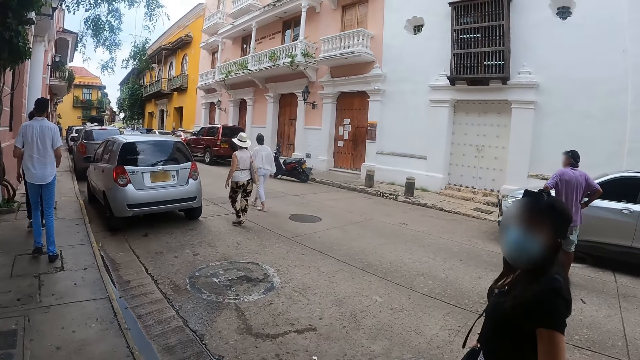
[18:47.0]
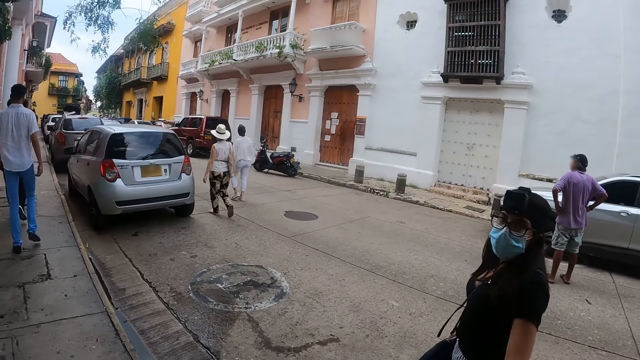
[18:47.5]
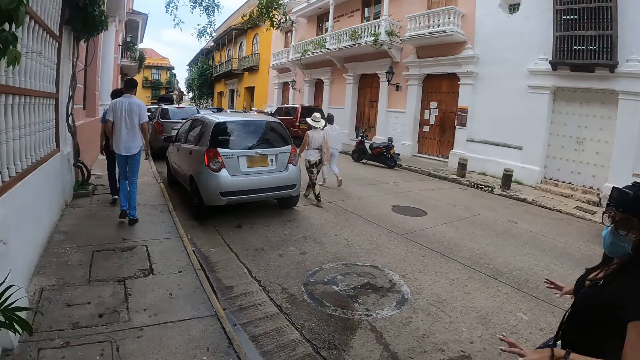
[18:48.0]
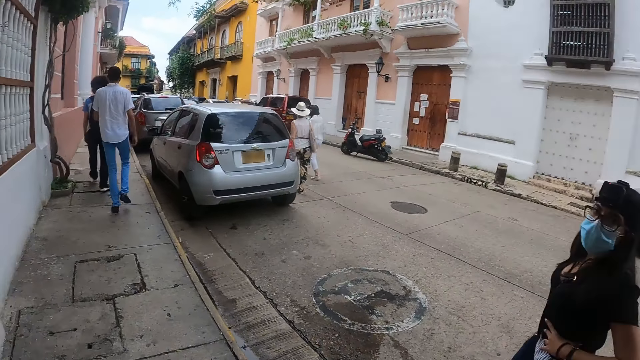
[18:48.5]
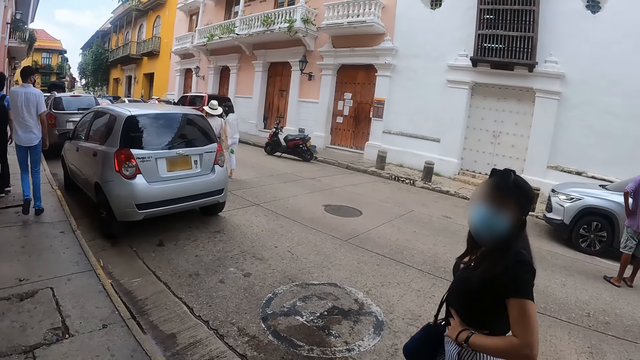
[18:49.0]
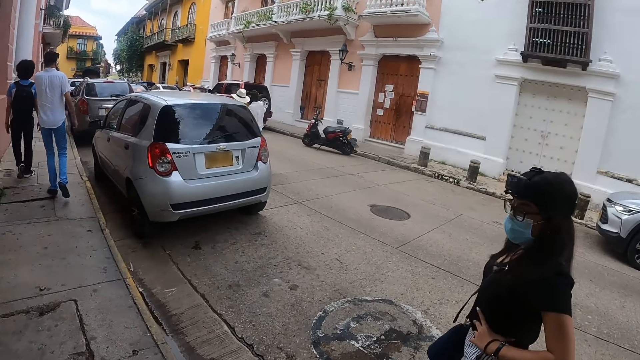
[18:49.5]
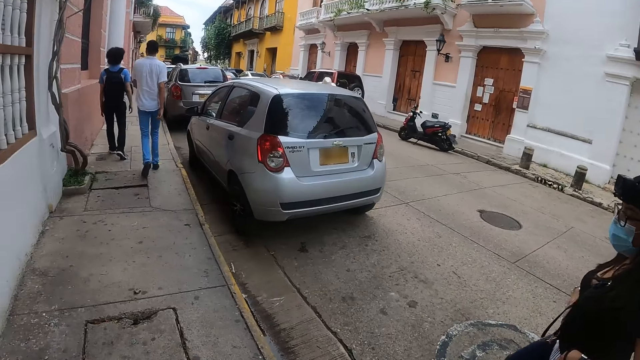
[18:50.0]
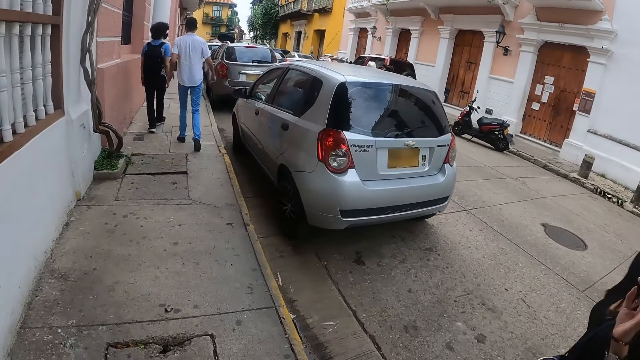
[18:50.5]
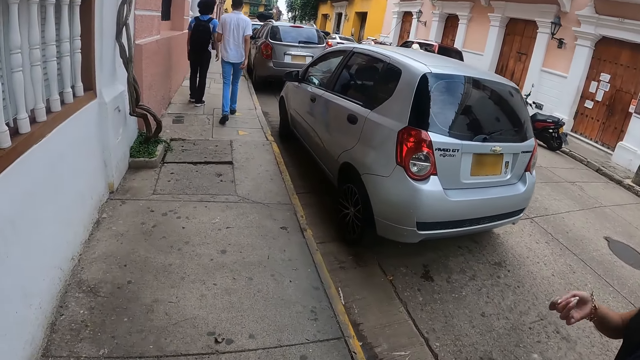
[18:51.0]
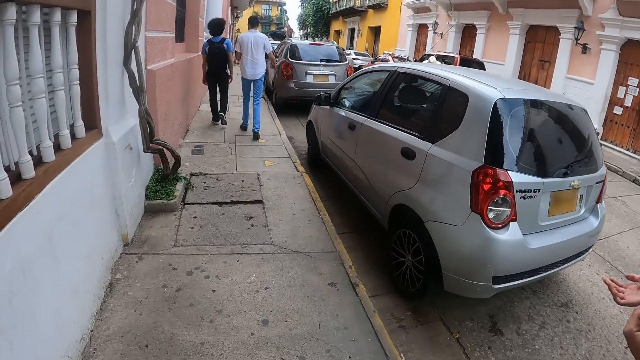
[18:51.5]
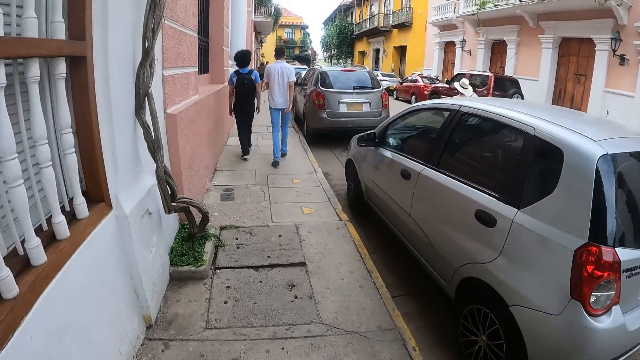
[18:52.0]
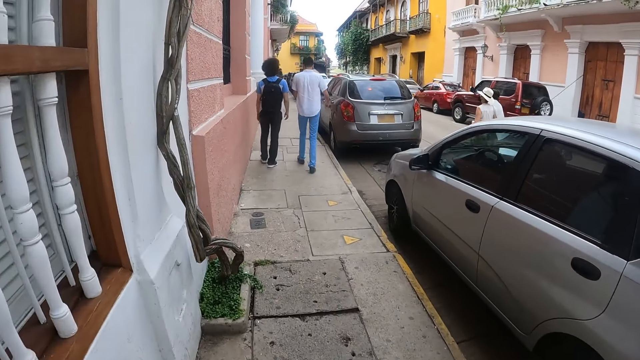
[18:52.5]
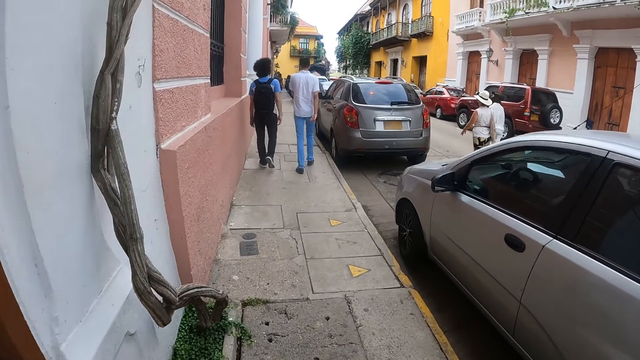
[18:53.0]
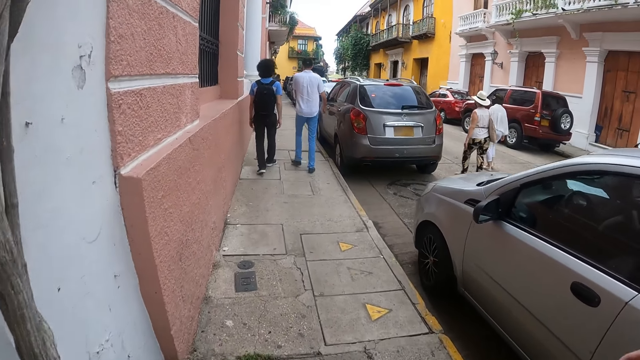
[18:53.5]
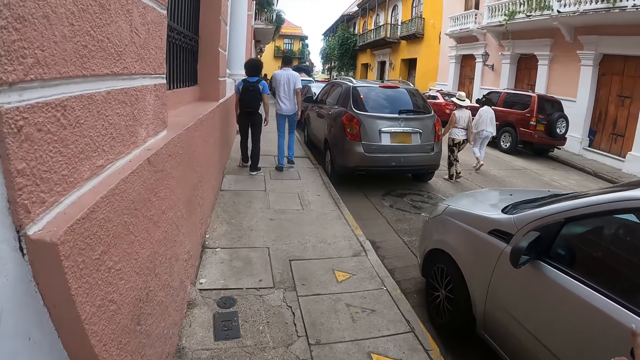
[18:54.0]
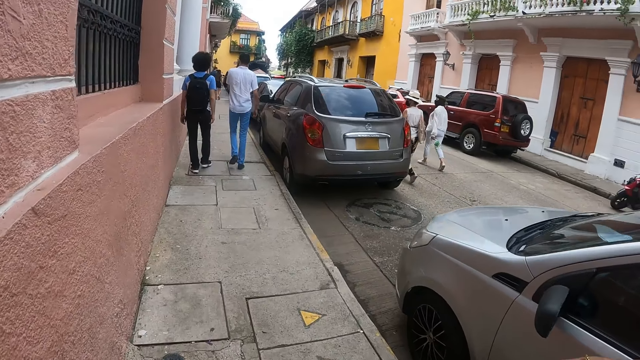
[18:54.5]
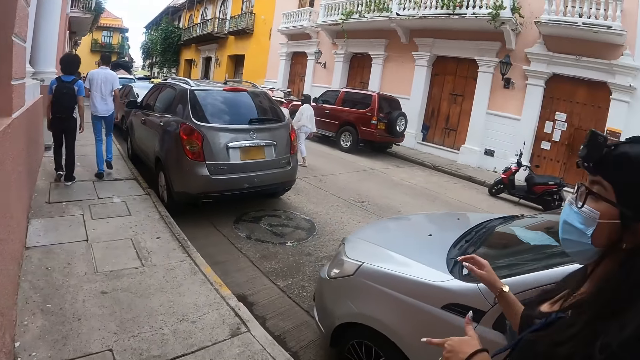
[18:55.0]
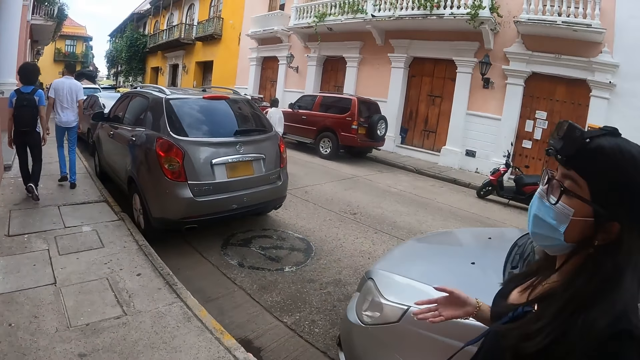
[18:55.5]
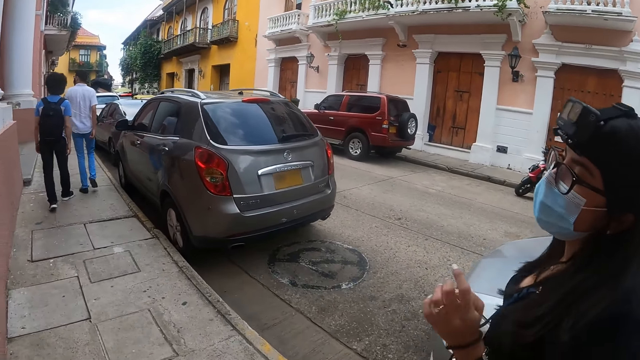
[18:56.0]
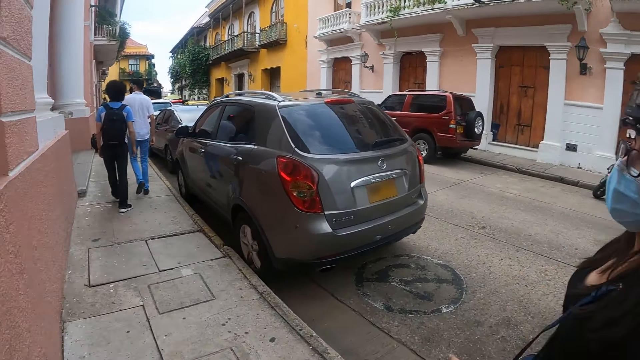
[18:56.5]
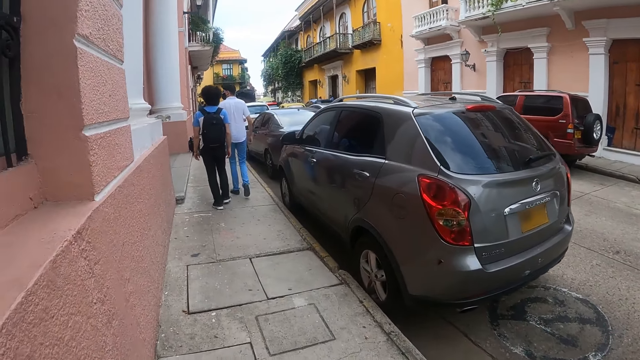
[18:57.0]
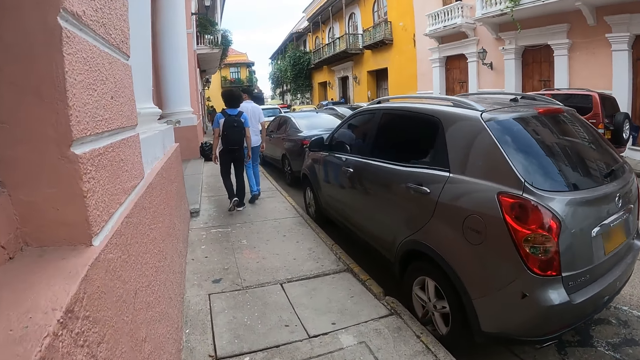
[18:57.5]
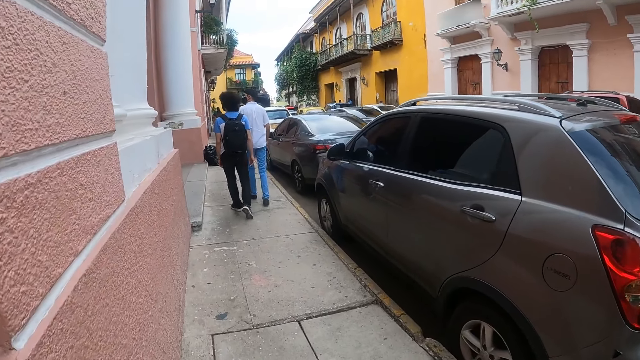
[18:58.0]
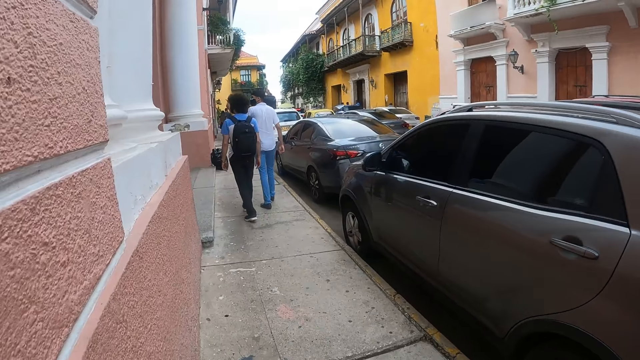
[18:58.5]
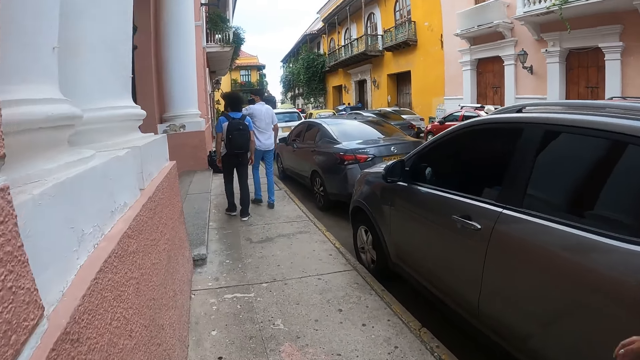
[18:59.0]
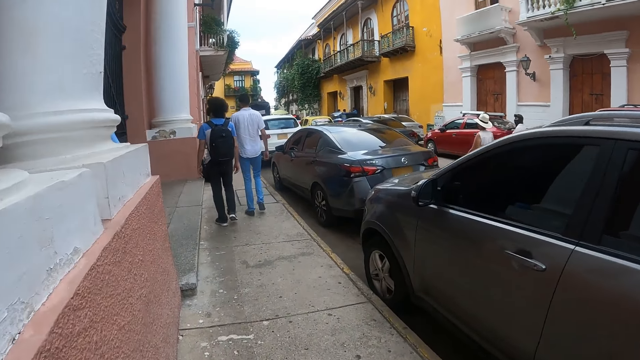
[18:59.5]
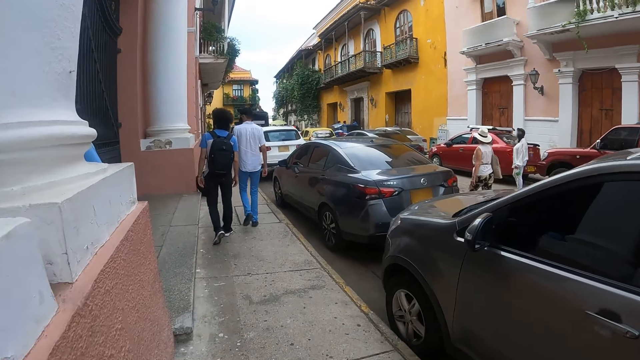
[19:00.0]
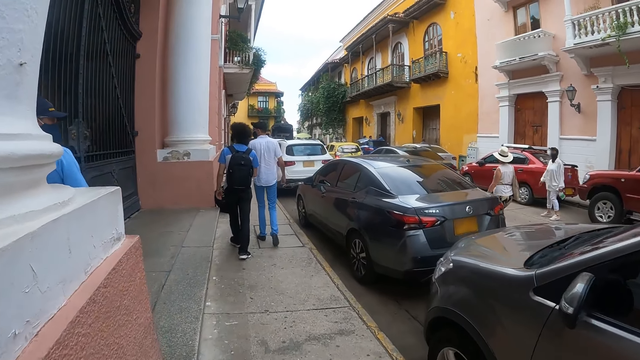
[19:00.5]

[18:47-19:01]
A woman converses with the camera wearer. They look at the road and walk along the road with the woman. They look at the woman. The woman talks to them. The camera wearer looks at the road.

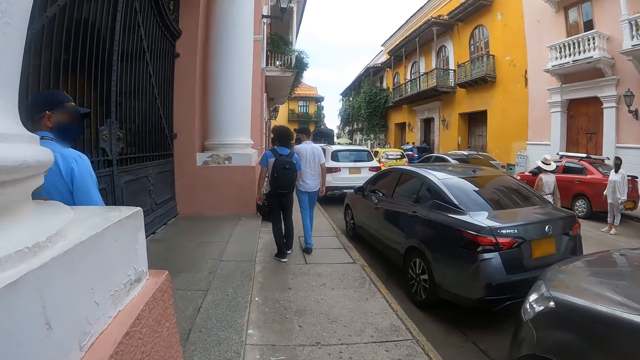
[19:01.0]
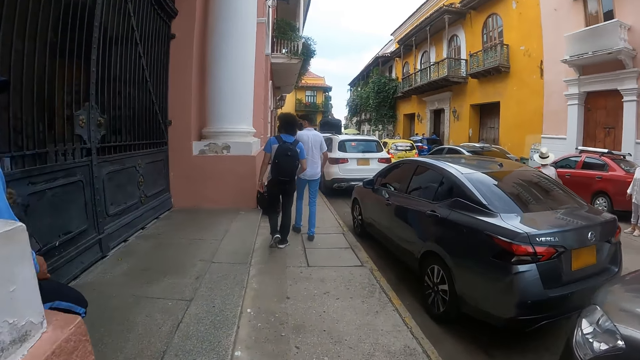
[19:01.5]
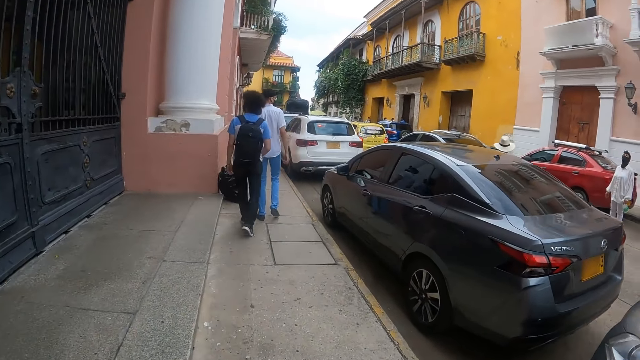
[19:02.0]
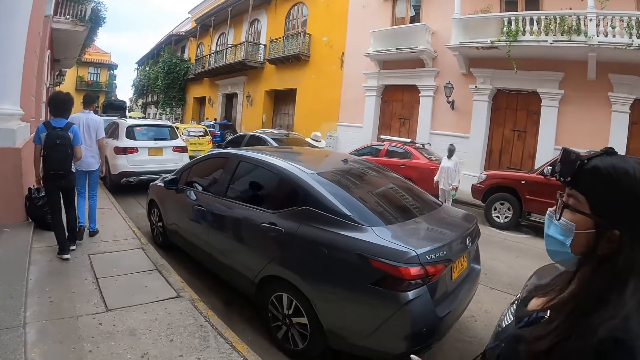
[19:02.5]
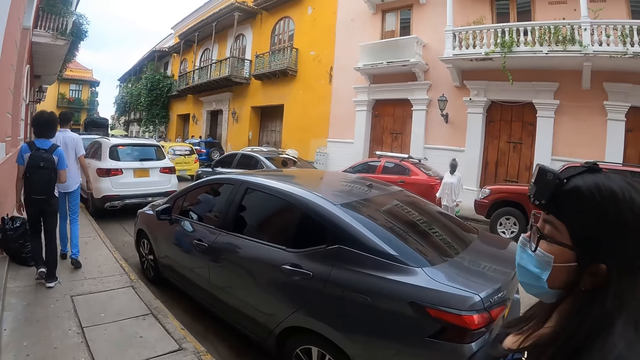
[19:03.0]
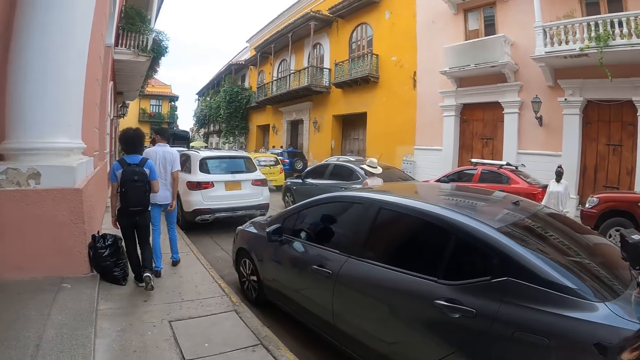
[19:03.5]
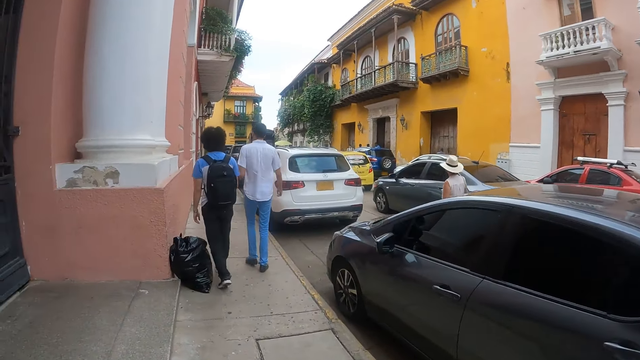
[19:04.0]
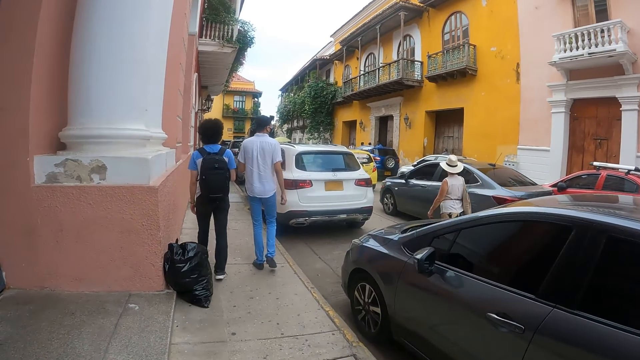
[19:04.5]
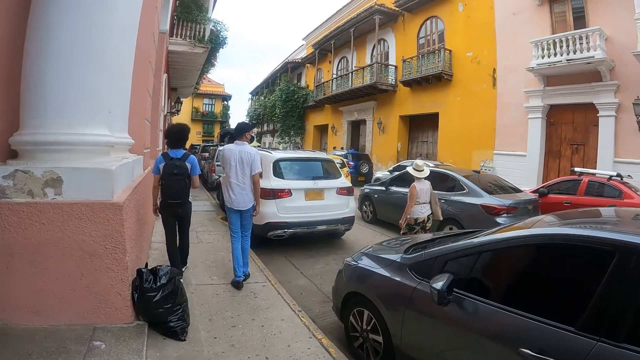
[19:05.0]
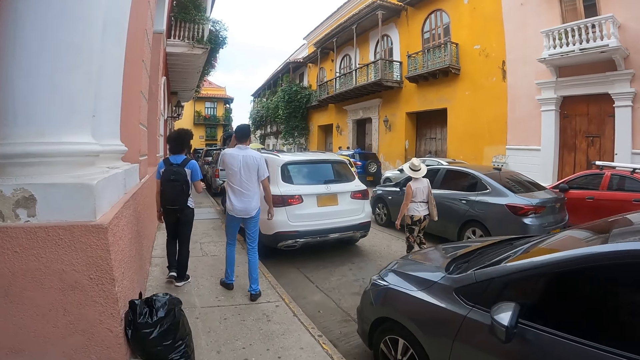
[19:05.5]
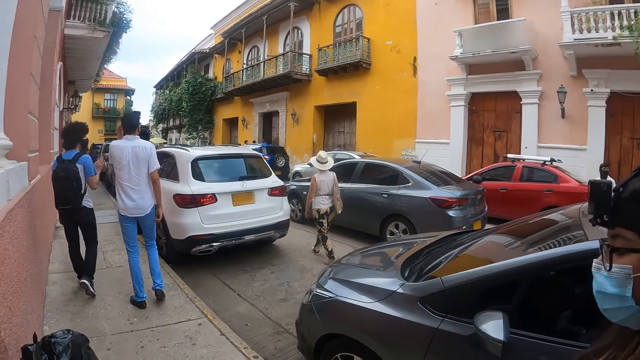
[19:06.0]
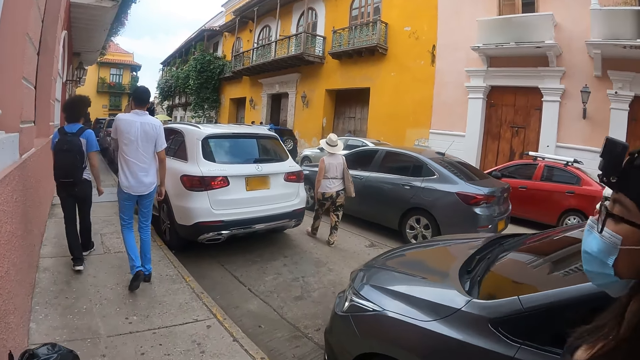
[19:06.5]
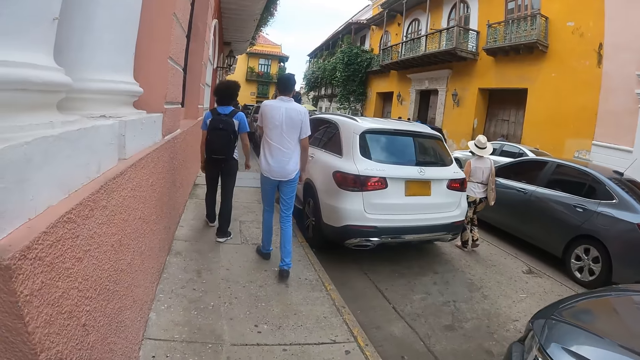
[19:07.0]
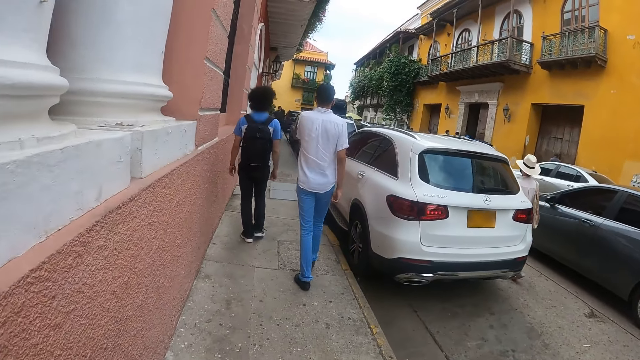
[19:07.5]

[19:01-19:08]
The camera wearer looks at the woman repeatedly. They walk along the road with the woman.
